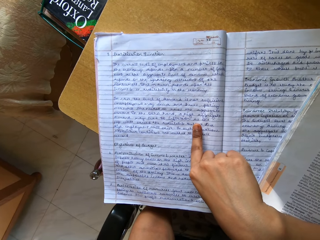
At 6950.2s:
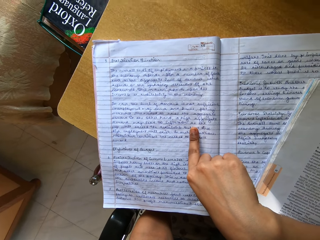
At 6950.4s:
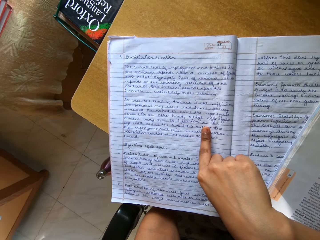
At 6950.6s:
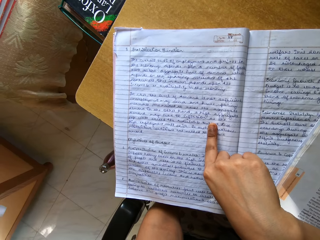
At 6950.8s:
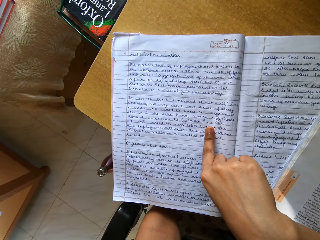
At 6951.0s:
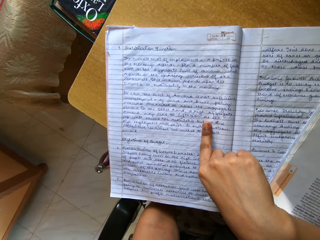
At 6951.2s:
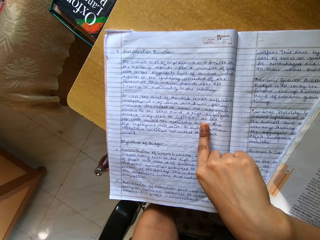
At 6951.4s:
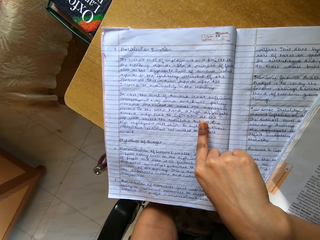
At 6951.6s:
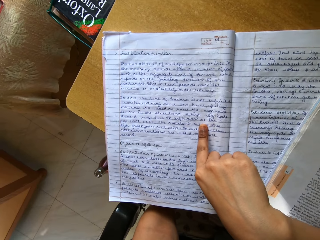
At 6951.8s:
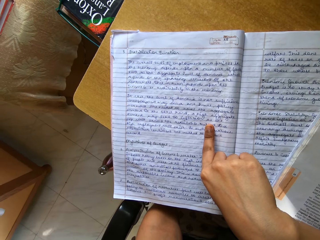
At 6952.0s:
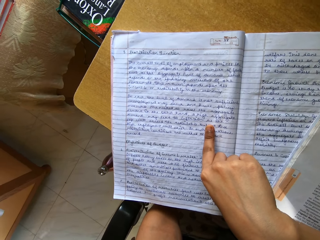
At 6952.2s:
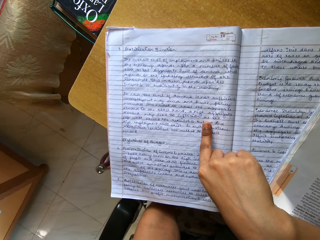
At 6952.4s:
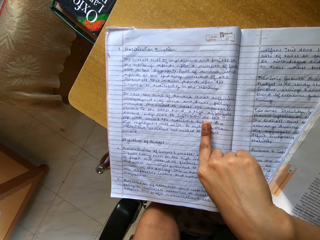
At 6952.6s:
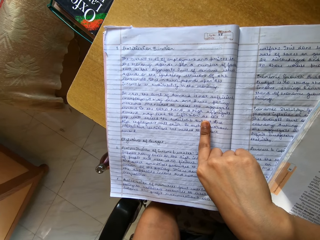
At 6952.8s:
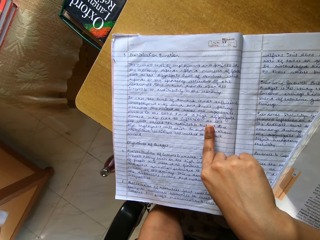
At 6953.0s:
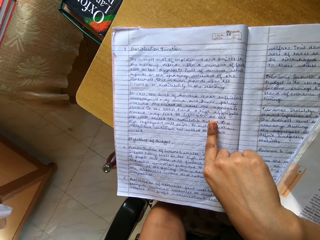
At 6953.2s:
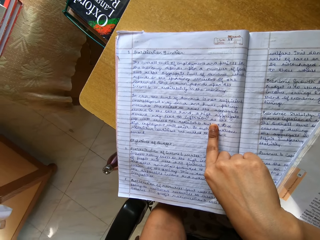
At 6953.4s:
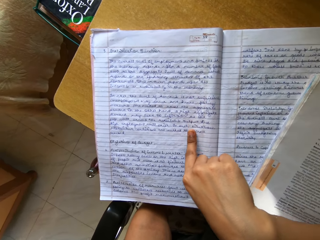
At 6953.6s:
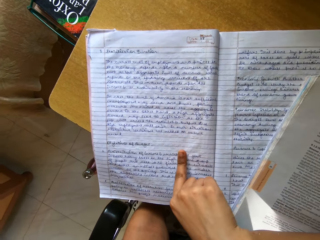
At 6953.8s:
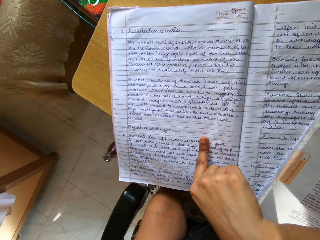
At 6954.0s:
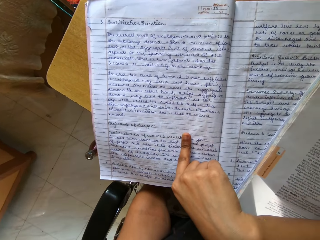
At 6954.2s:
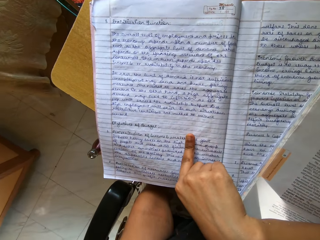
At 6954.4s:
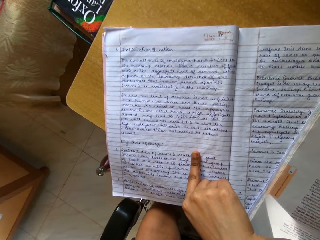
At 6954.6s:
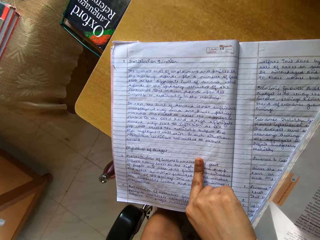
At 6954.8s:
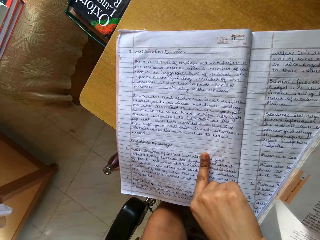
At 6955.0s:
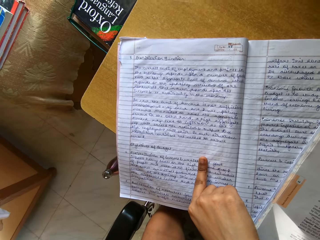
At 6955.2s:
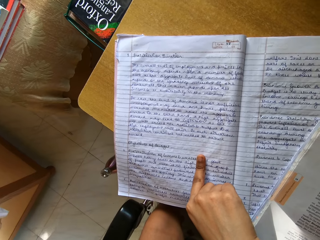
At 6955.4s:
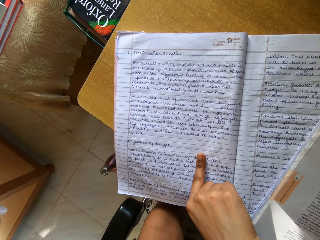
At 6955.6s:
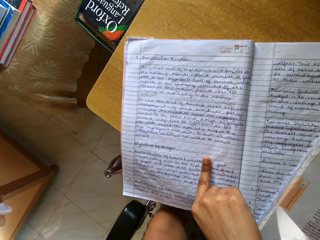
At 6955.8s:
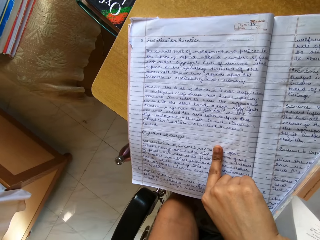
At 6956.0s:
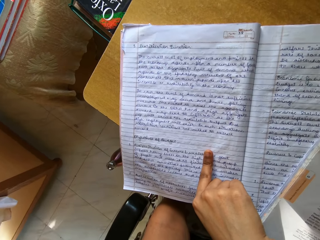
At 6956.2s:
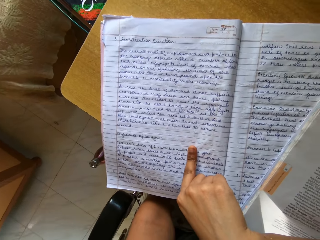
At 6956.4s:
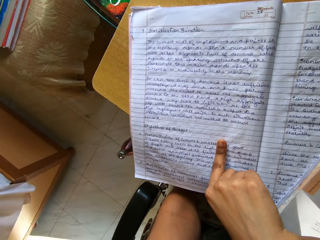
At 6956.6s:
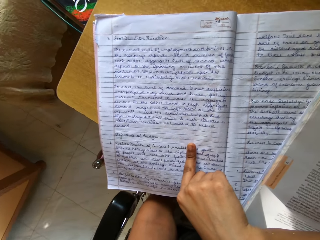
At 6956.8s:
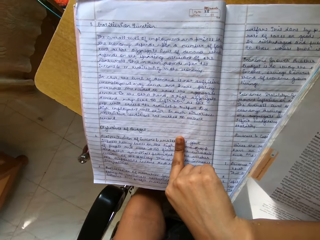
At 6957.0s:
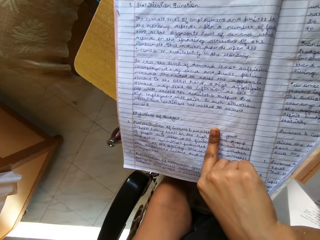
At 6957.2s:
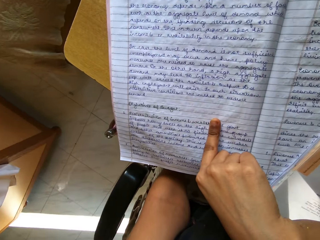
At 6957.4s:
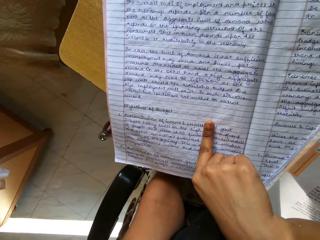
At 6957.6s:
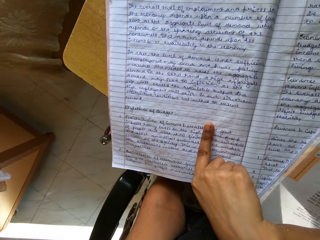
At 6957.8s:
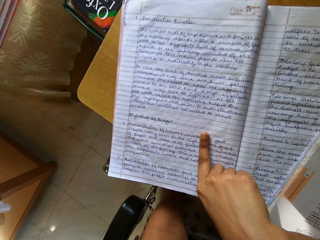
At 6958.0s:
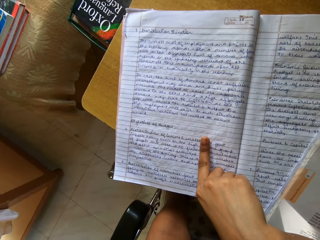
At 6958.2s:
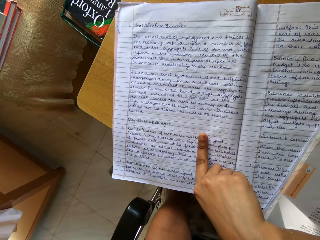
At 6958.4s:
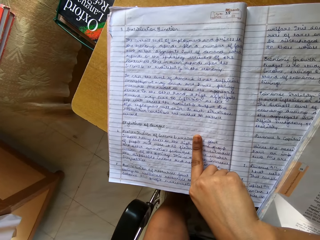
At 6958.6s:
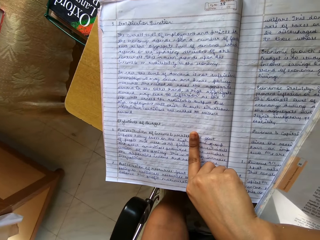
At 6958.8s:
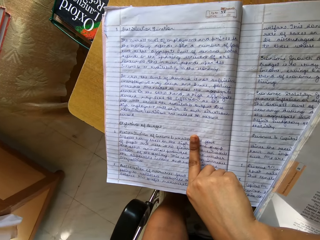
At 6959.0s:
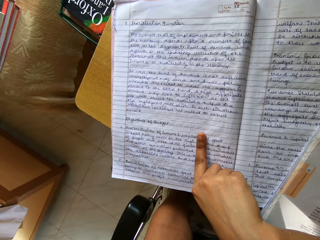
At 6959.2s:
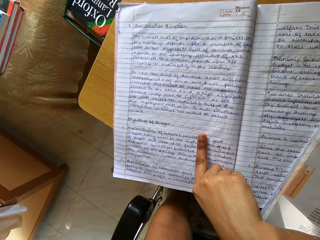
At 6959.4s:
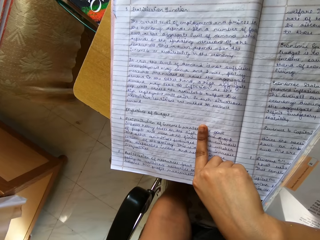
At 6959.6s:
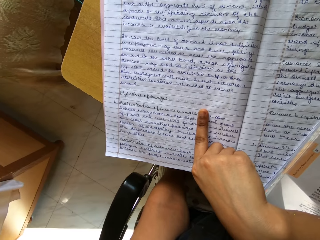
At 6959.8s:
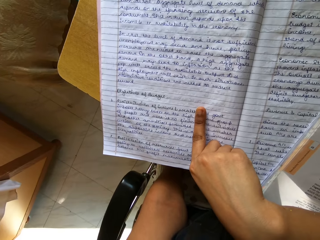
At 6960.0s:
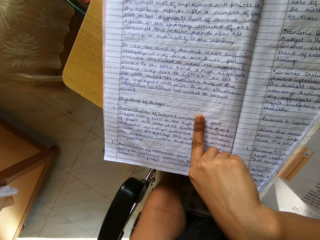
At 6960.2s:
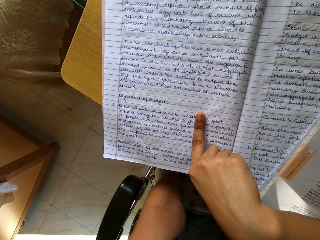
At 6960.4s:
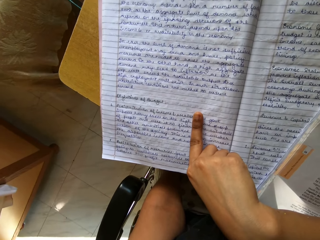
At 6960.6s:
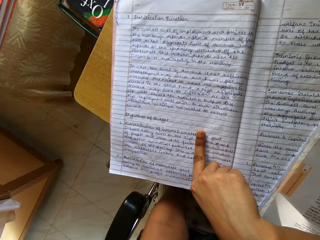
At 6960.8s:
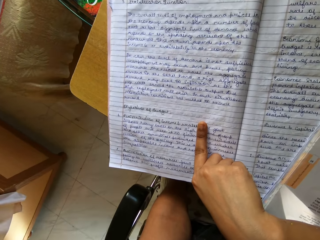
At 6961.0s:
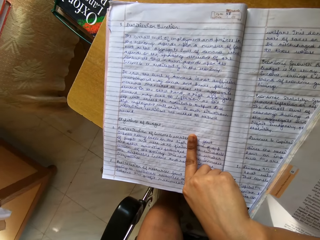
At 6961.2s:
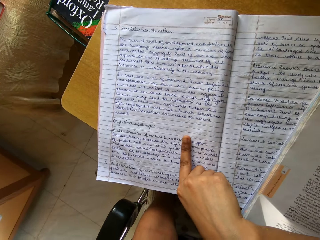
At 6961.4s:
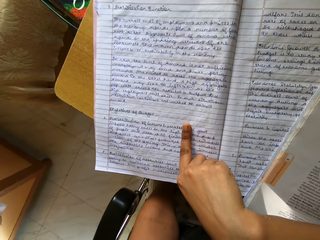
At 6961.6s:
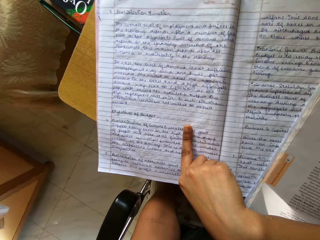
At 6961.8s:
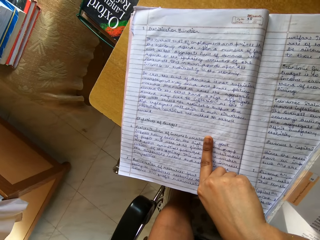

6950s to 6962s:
The camera wearer moves a finger.

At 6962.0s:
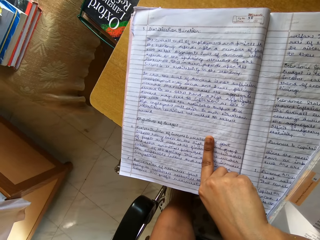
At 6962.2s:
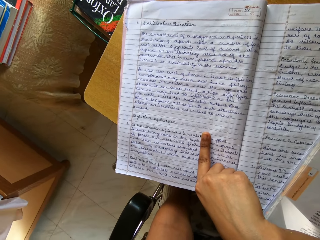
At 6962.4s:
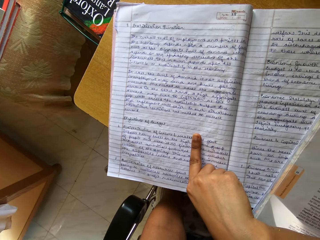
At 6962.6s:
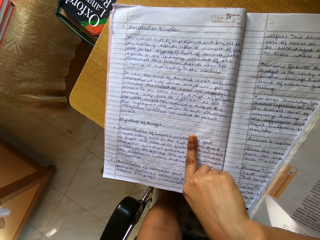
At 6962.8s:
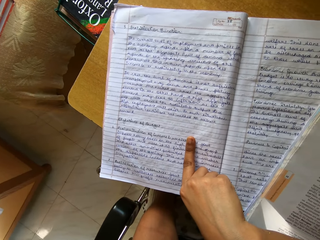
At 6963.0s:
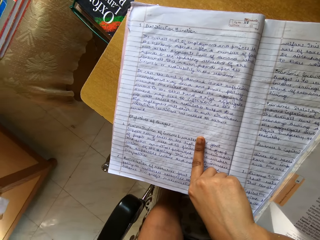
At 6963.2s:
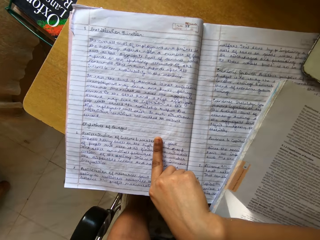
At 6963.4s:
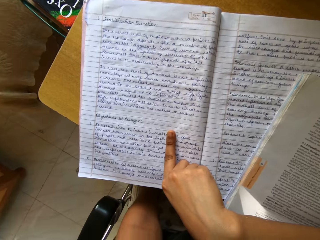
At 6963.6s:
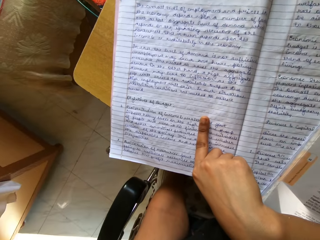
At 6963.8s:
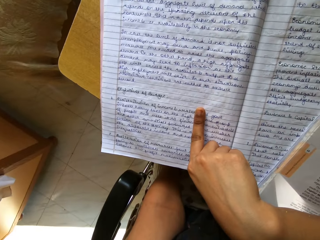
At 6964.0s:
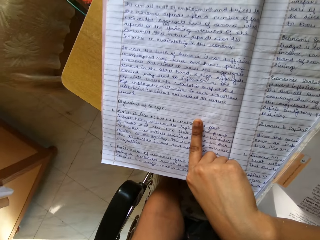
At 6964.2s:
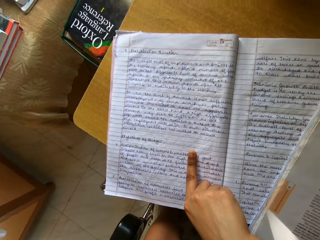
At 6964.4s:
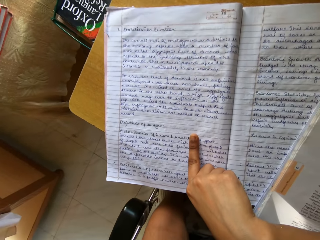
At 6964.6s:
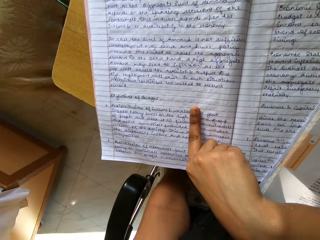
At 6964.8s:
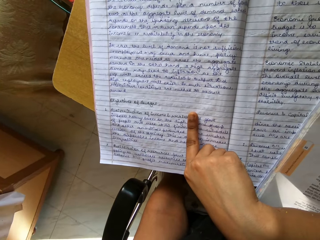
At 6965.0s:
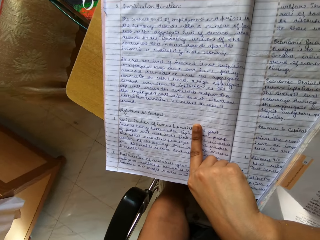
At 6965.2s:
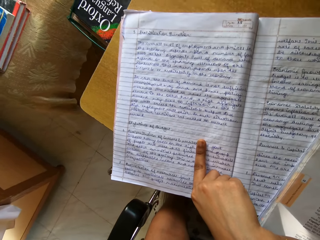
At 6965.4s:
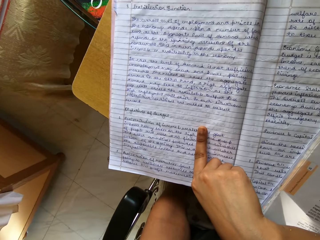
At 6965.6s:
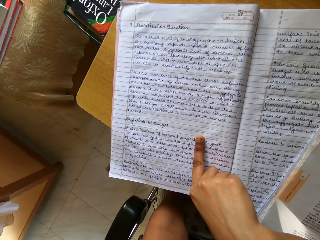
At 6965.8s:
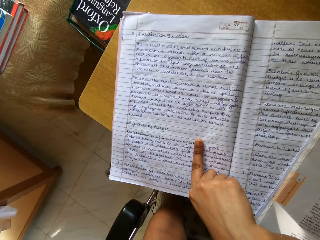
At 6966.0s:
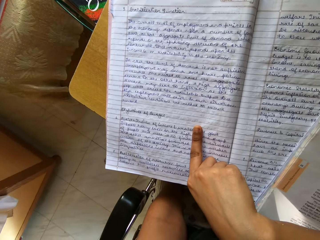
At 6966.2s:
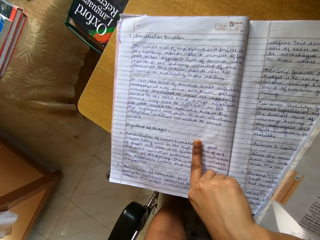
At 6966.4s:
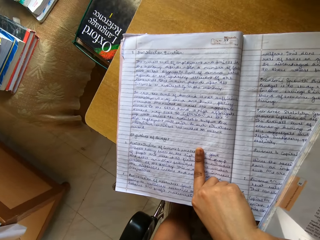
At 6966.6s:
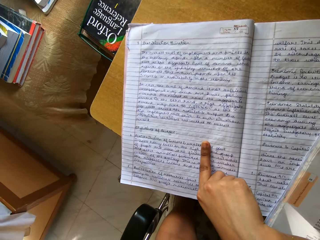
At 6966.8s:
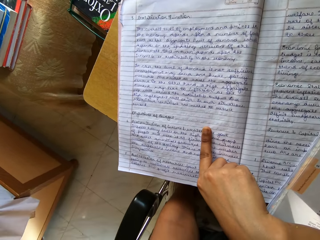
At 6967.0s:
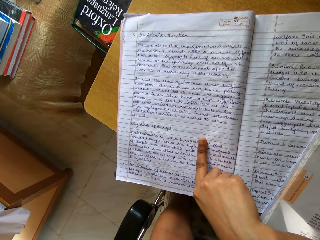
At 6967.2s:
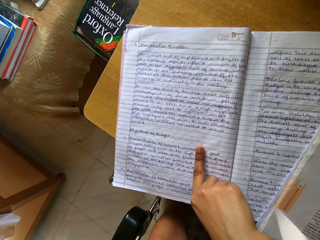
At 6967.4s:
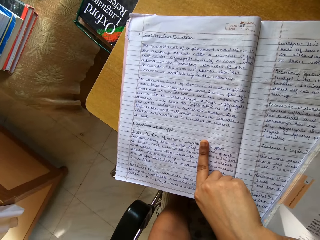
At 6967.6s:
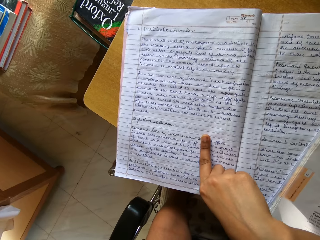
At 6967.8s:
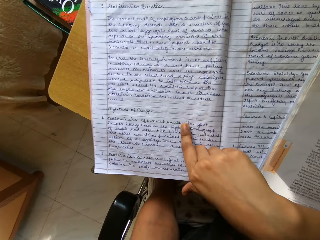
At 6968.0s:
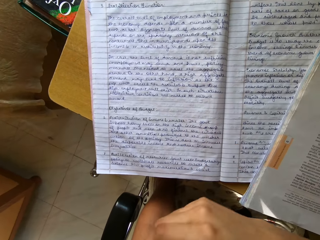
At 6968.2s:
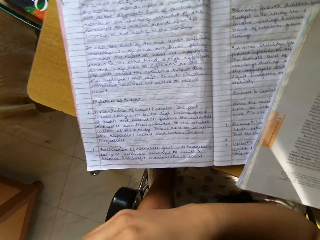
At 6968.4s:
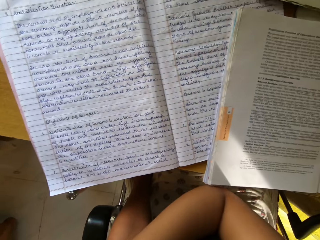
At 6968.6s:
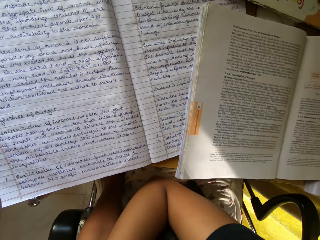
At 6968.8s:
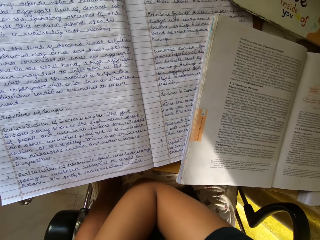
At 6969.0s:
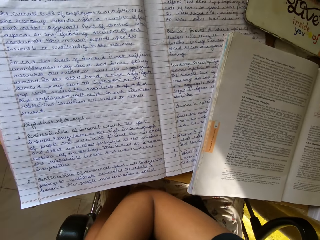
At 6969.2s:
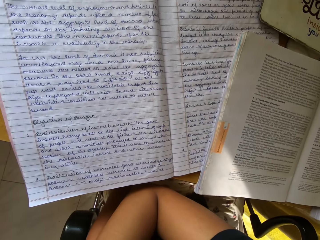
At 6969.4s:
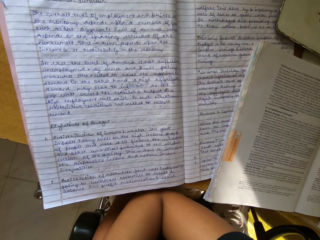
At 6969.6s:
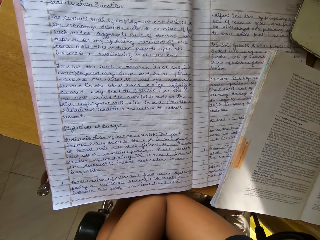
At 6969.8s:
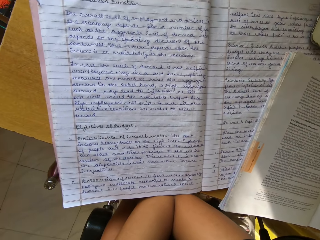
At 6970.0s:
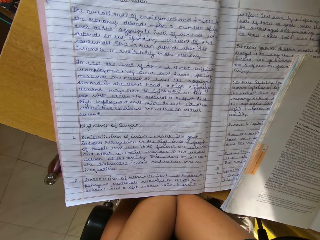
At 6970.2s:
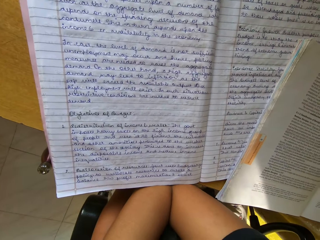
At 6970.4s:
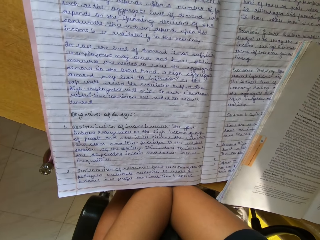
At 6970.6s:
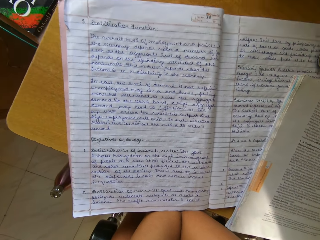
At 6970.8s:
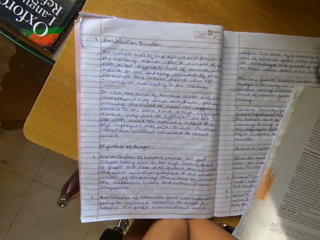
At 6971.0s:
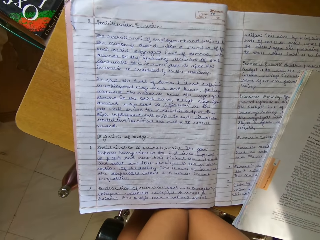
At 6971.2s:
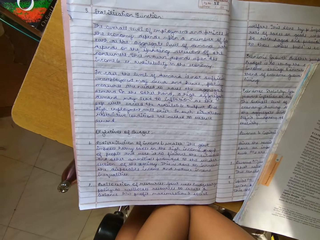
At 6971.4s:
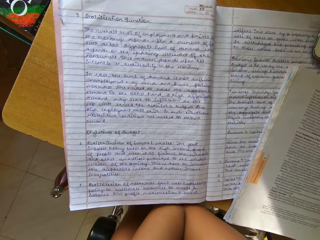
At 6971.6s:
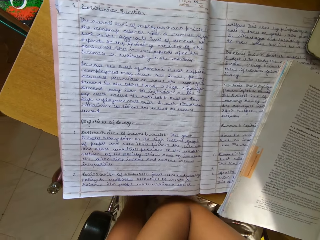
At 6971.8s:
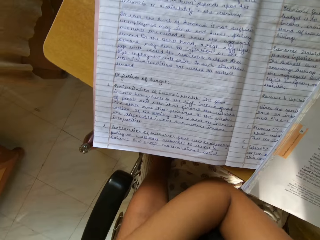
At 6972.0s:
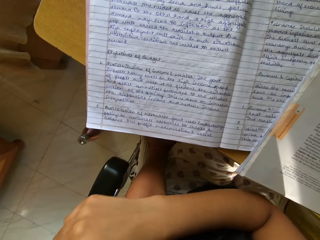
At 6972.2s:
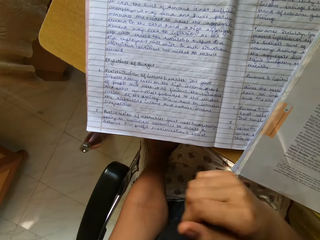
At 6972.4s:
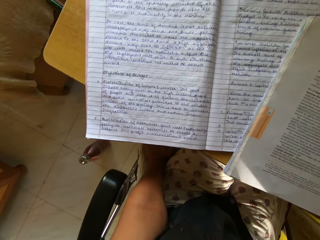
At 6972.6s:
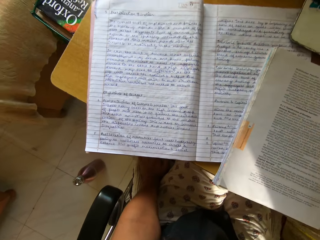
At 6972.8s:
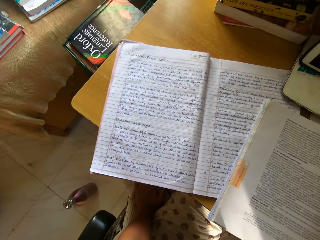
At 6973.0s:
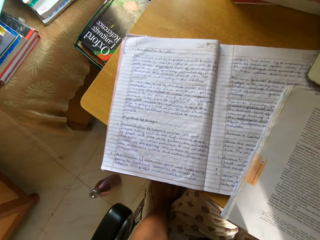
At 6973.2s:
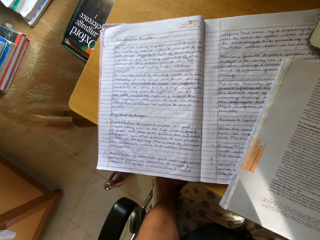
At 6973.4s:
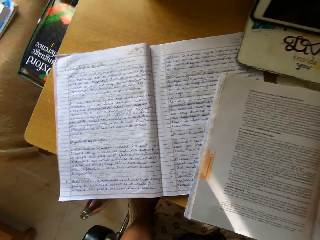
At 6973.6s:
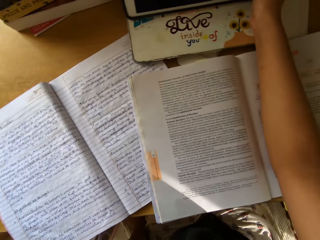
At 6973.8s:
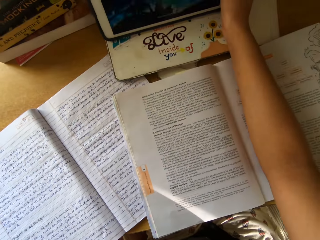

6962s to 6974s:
The camera wearer reads the notebook. They remove a hand.
